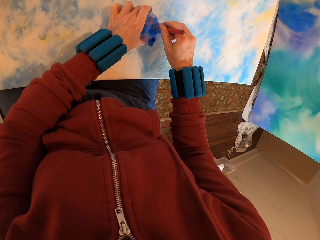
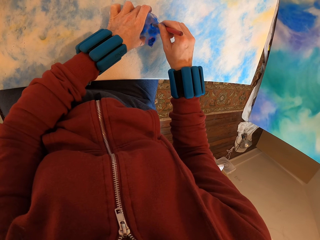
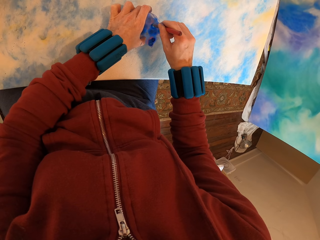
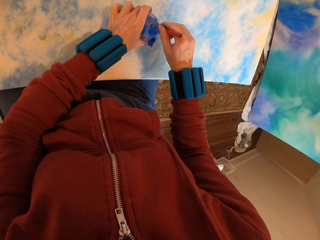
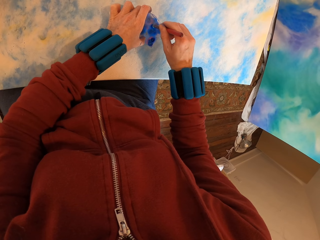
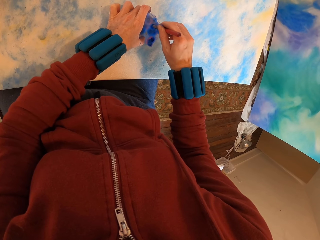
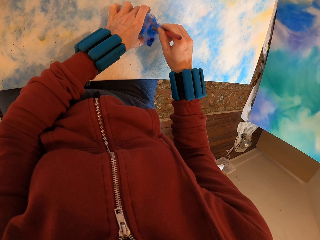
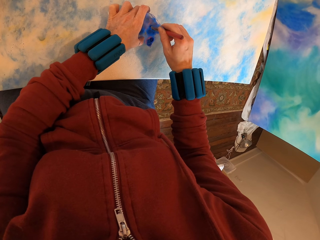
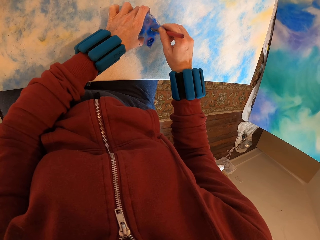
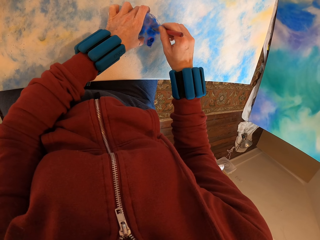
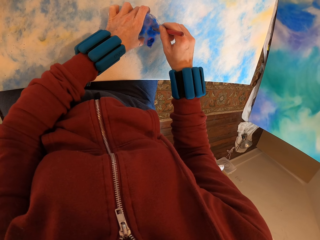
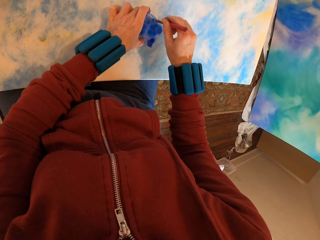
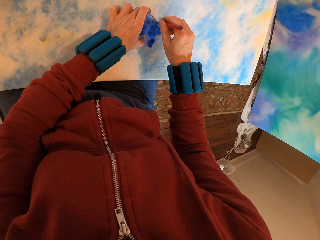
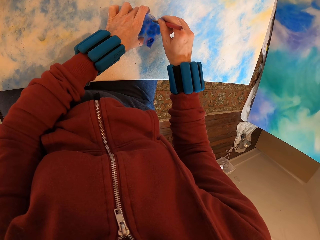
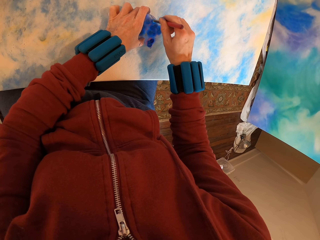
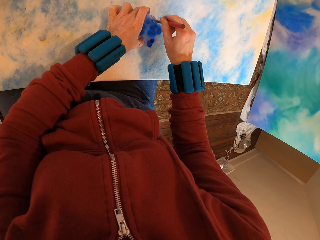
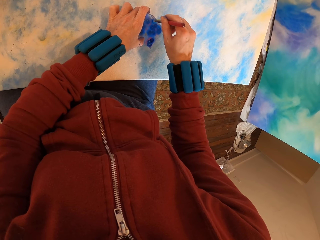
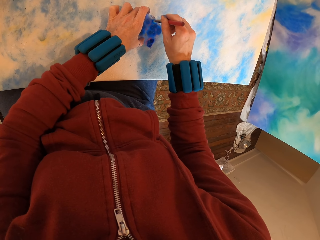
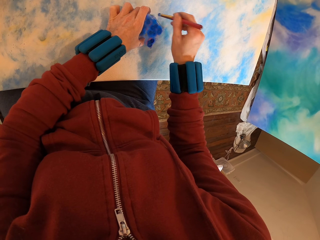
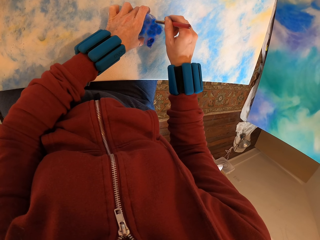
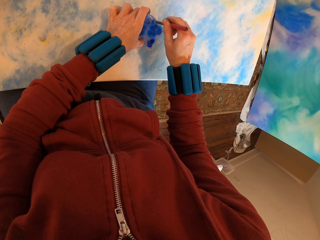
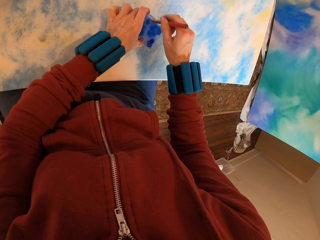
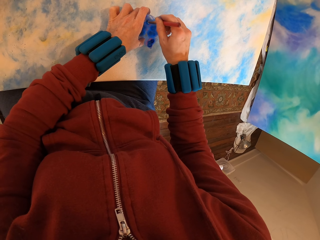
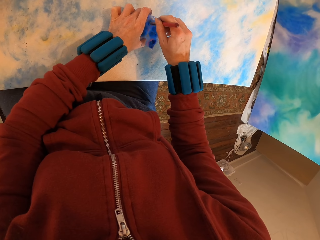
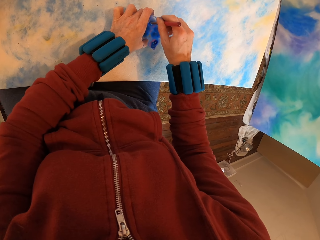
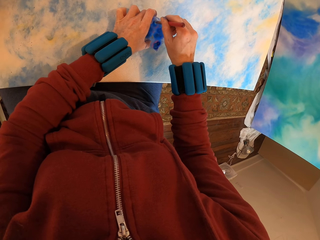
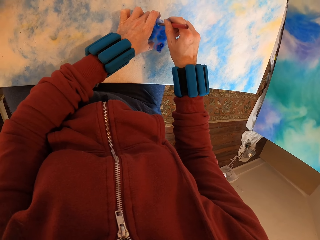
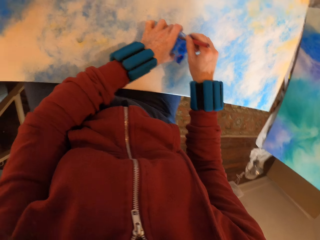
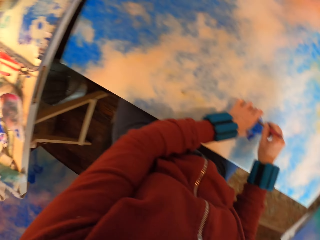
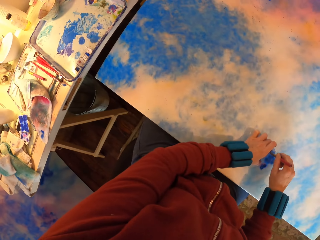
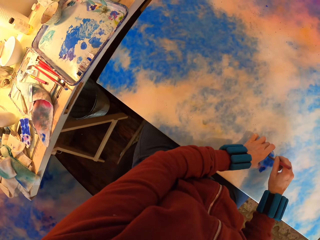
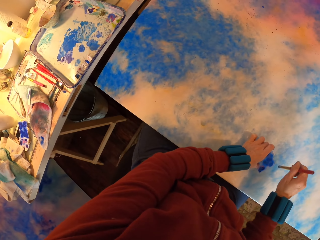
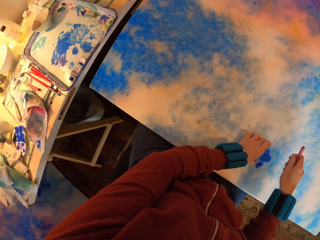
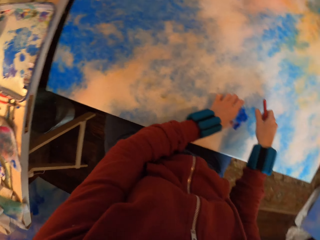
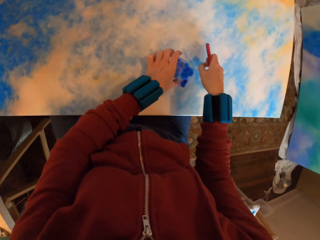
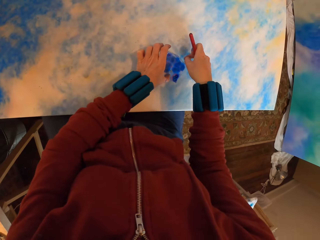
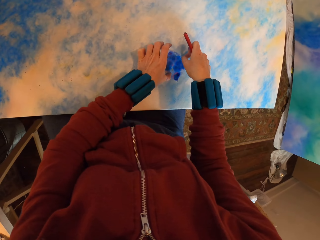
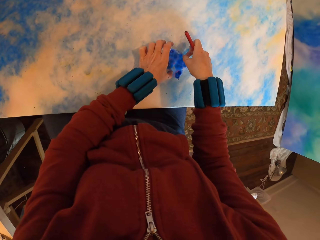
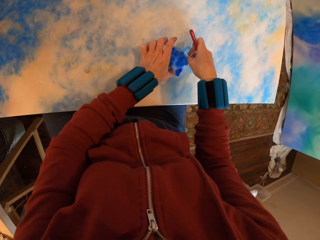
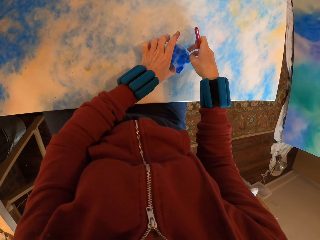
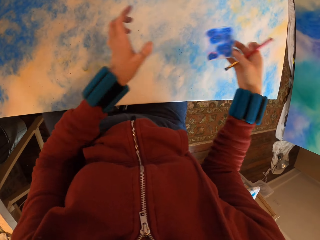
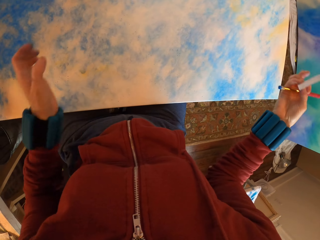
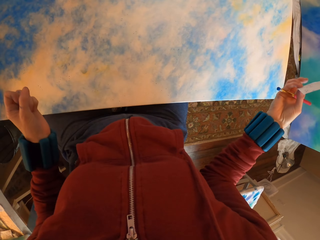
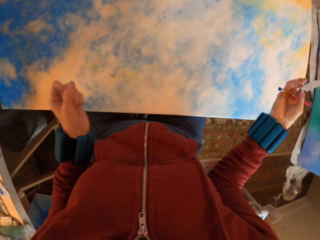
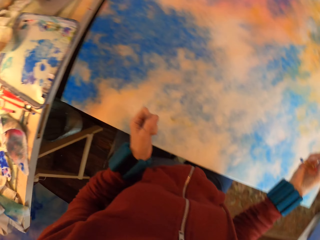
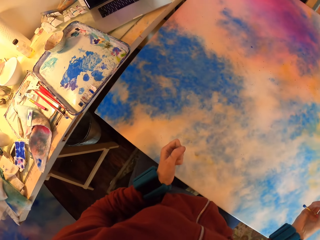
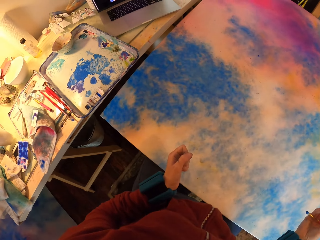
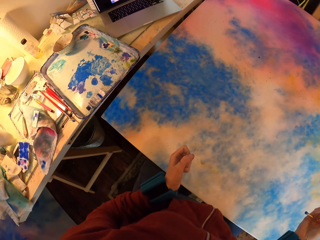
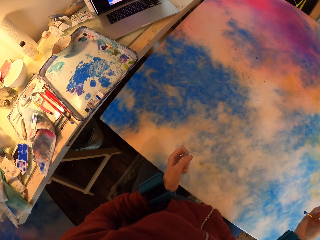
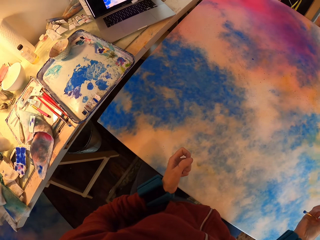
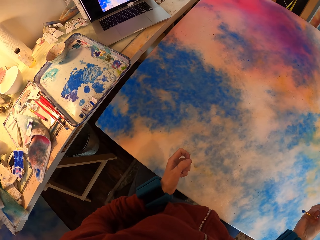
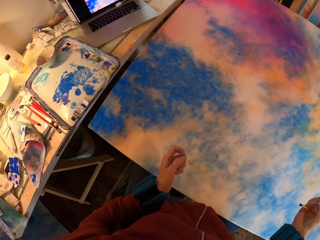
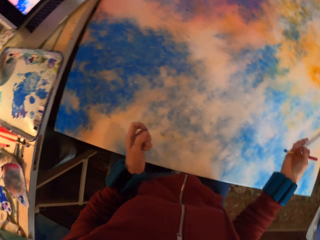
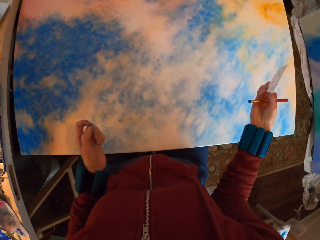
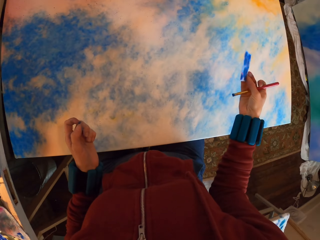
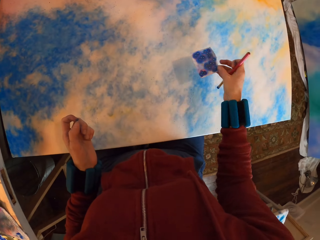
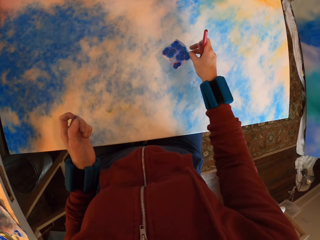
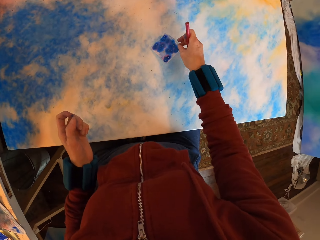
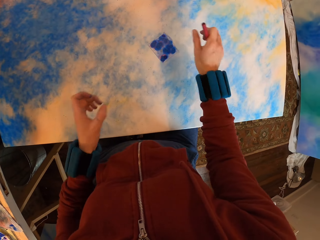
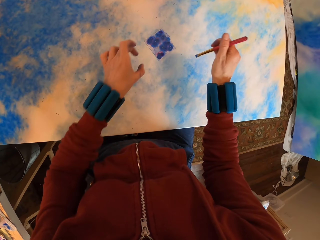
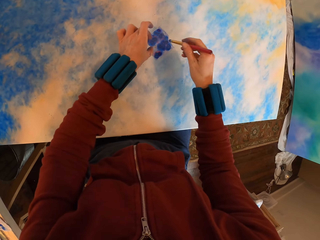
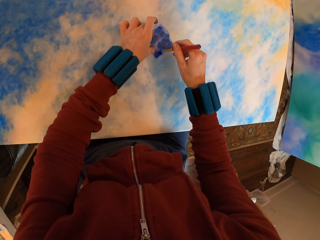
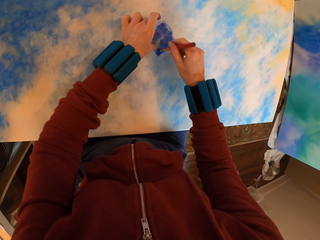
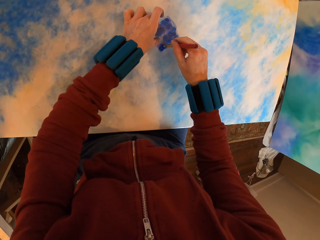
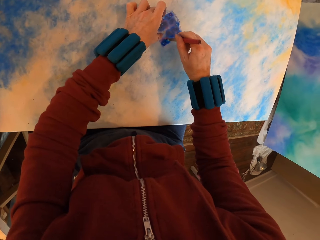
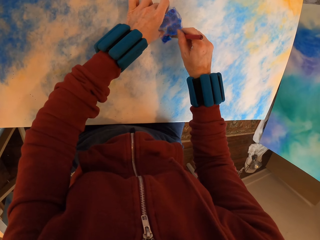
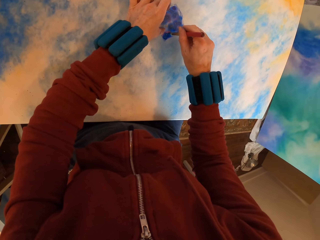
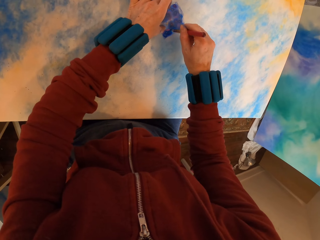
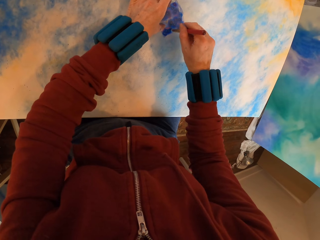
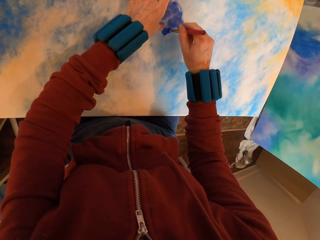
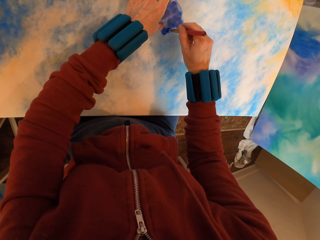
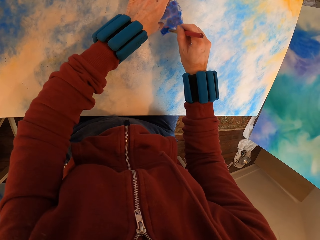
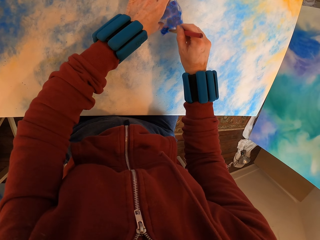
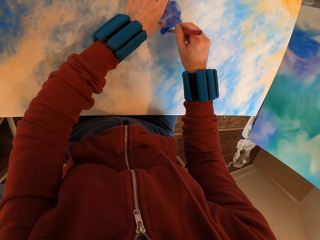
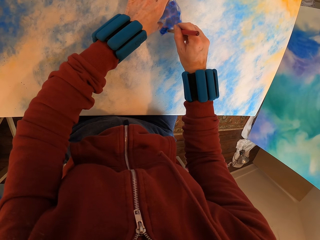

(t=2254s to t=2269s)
The camera wearer lifts the paper. They look around. They place the paper on the canvas. They paint the canvas.

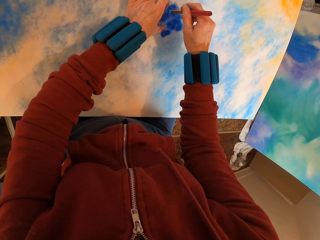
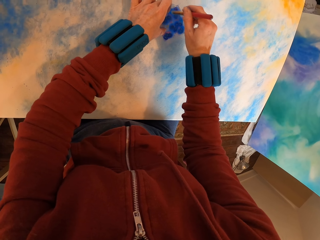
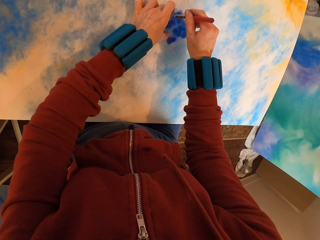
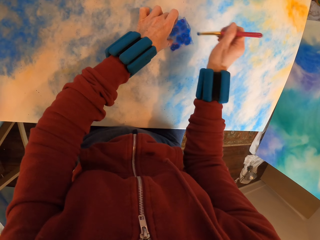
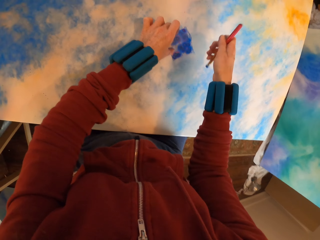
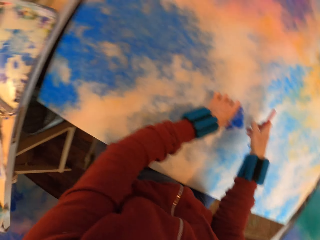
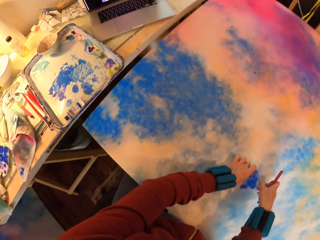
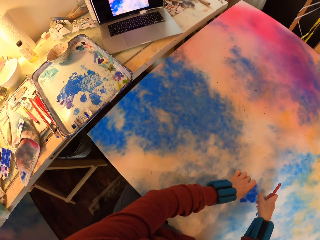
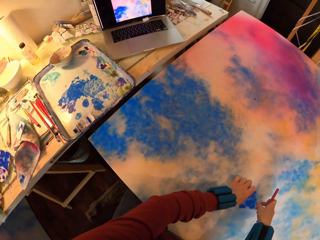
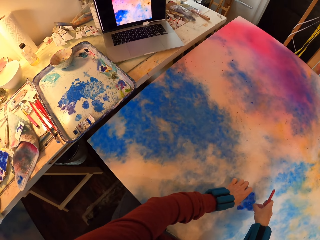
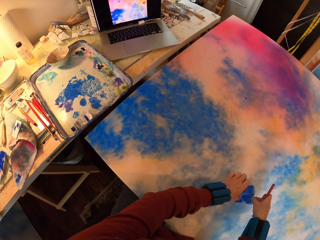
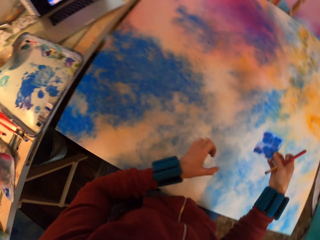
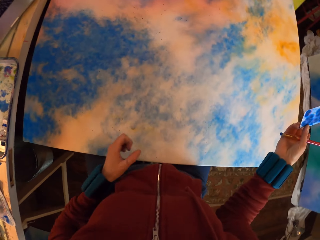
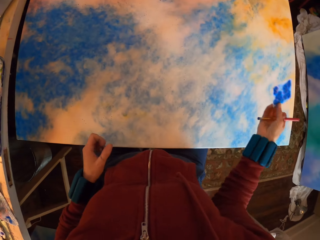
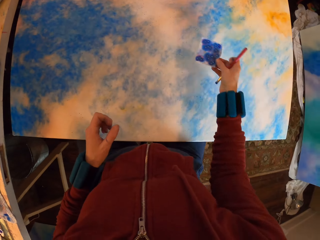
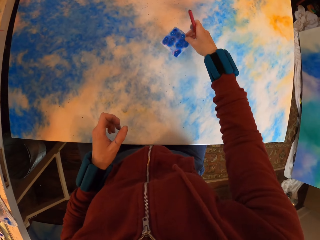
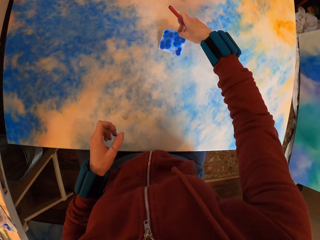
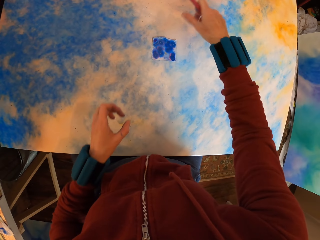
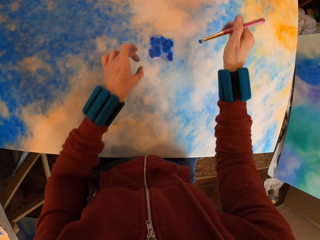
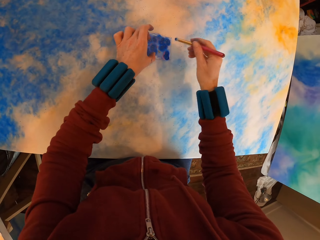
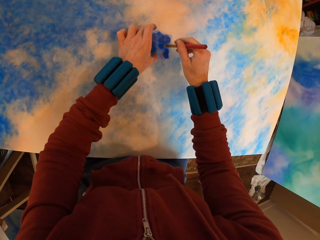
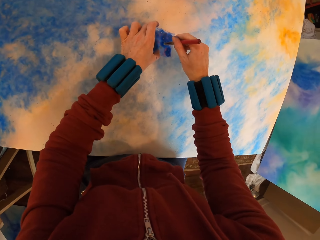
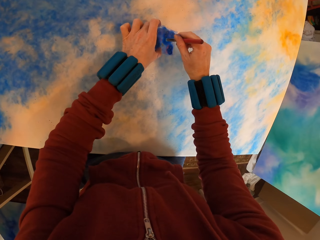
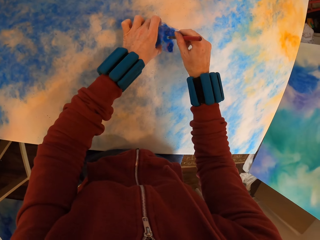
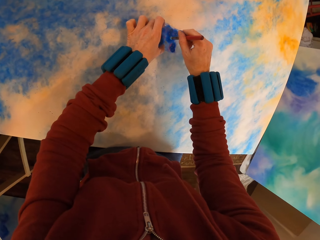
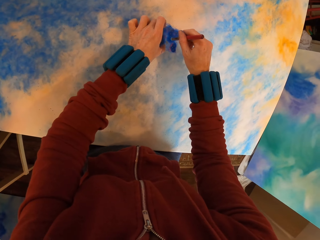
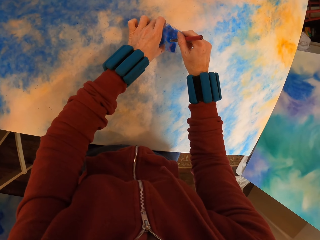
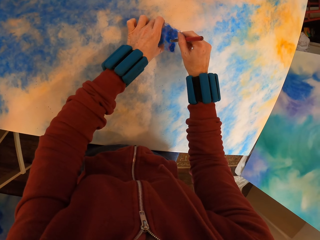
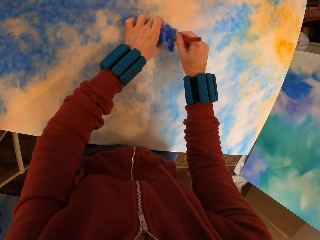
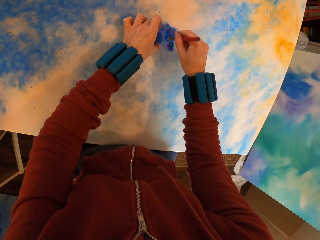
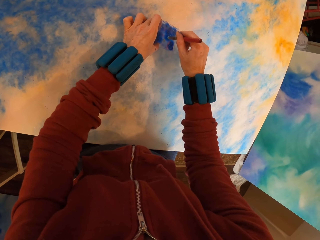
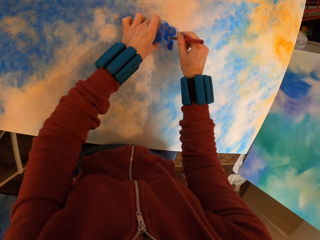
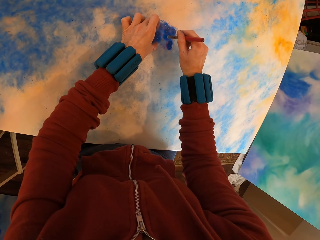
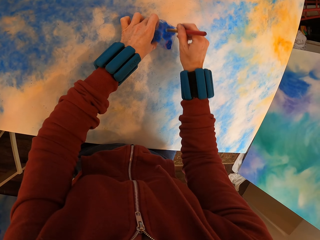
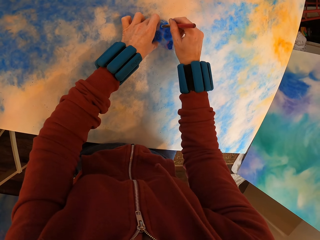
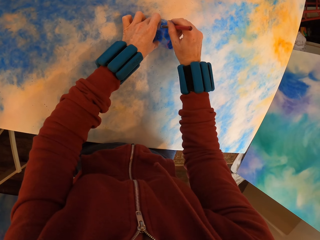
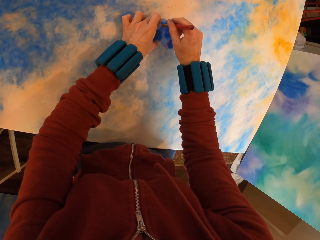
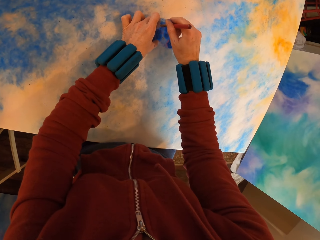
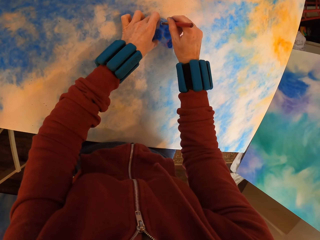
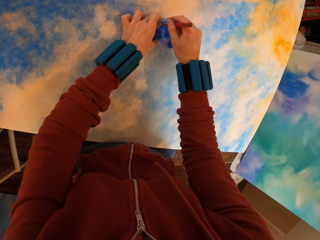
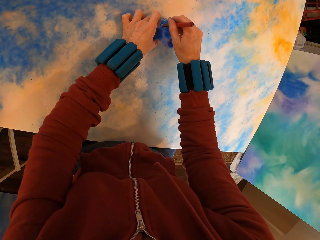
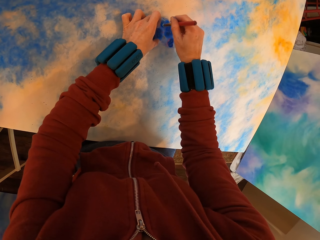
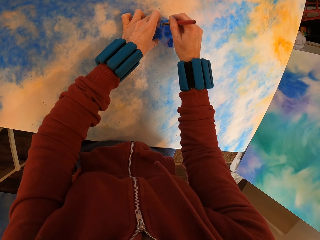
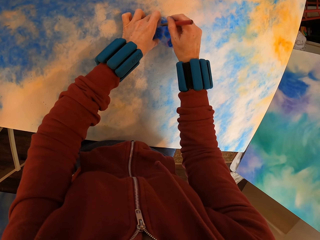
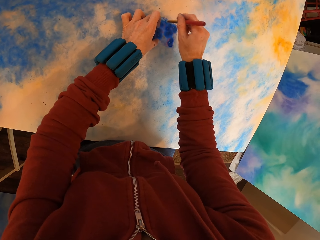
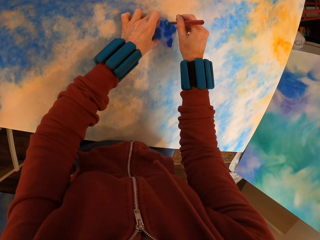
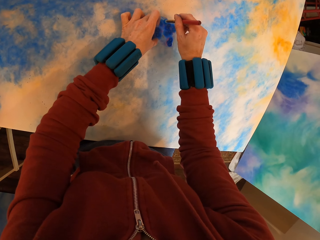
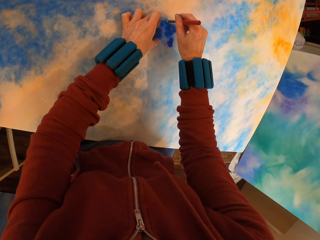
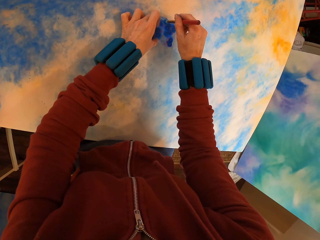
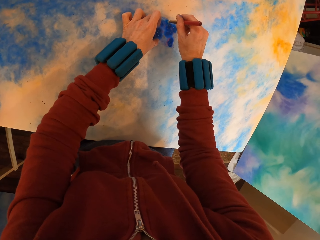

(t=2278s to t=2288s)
The camera wearer lifts the paper. They place the paper on the canvas. They paint the canvas.
